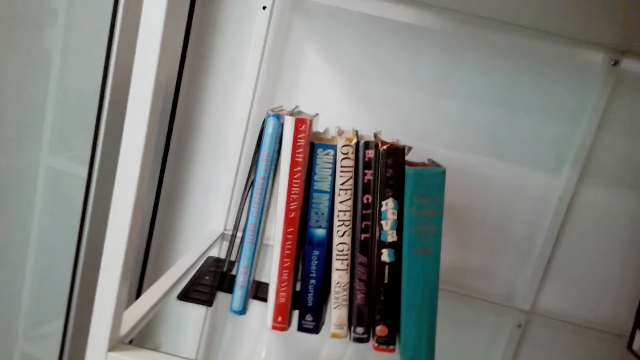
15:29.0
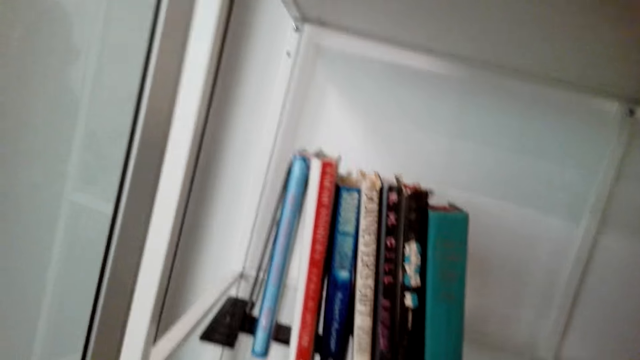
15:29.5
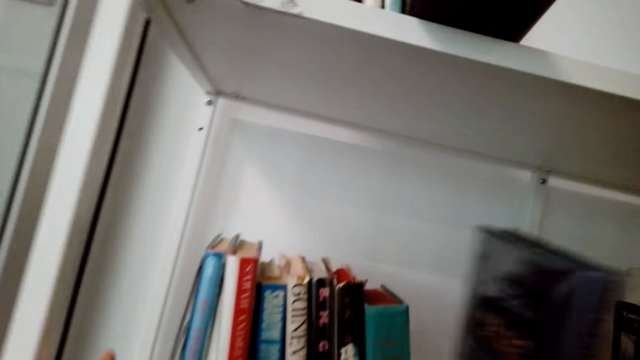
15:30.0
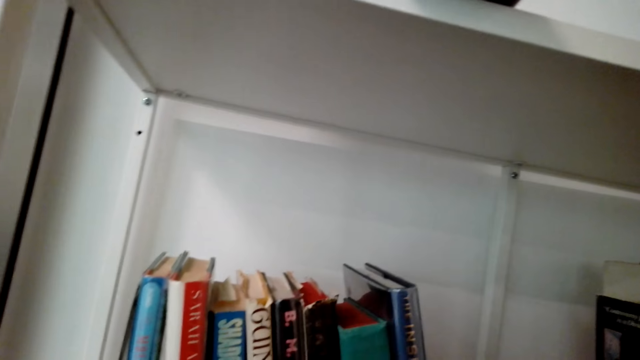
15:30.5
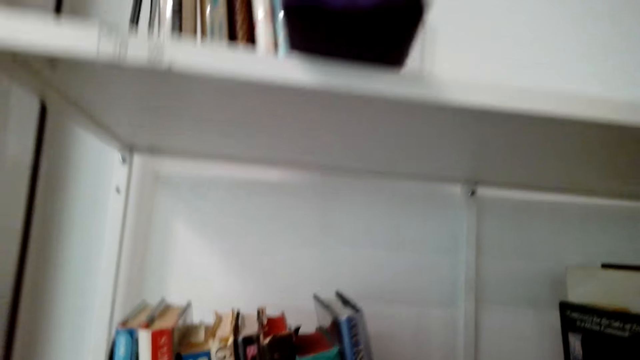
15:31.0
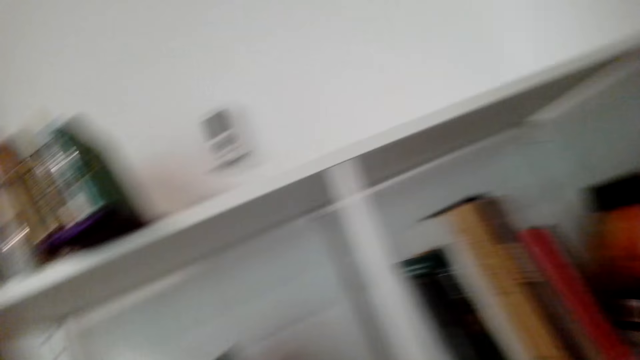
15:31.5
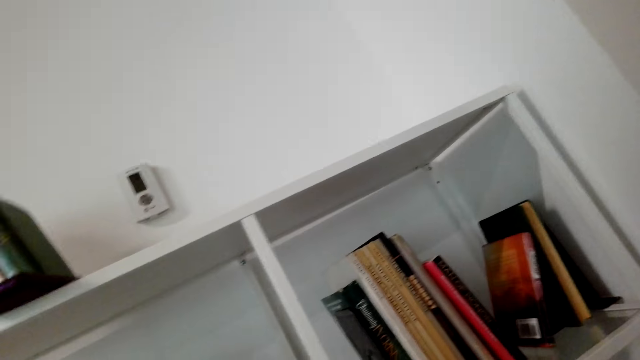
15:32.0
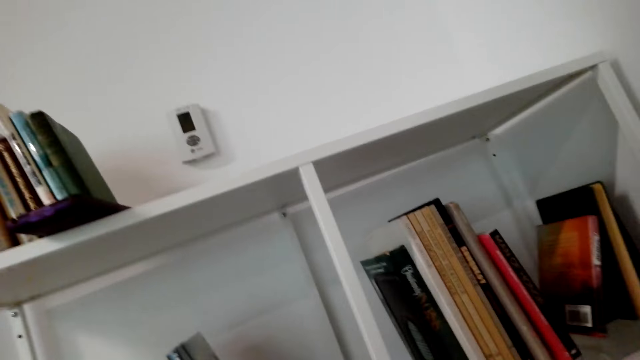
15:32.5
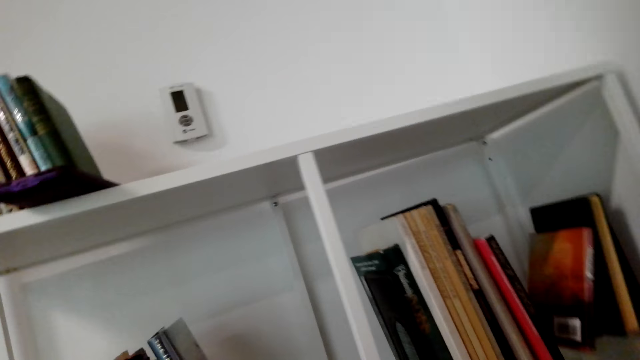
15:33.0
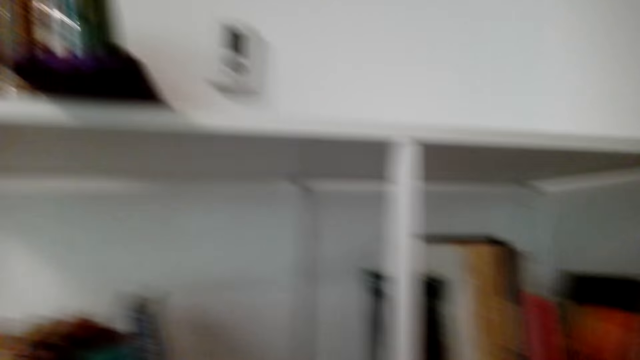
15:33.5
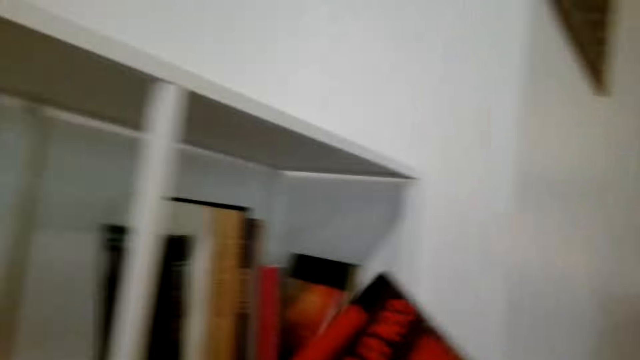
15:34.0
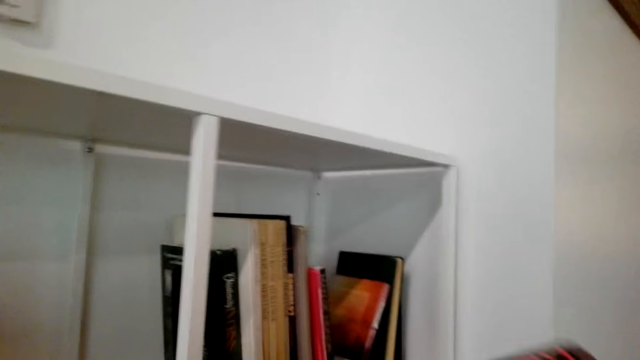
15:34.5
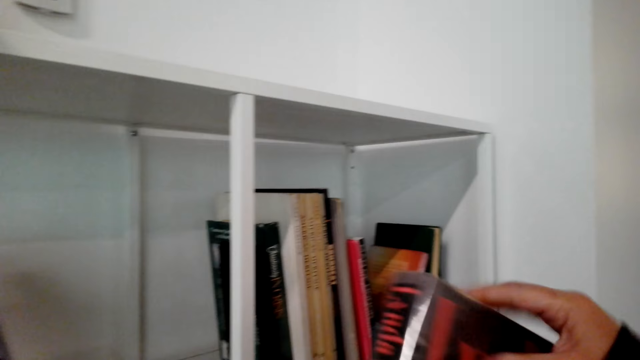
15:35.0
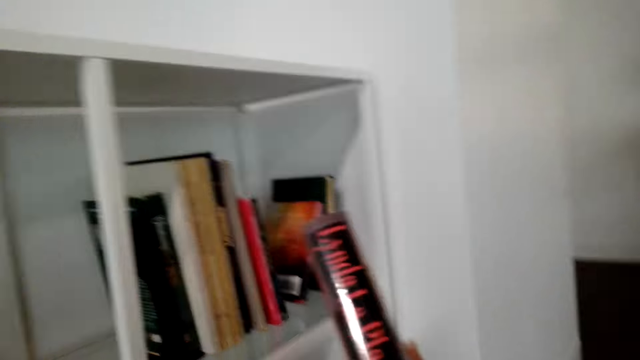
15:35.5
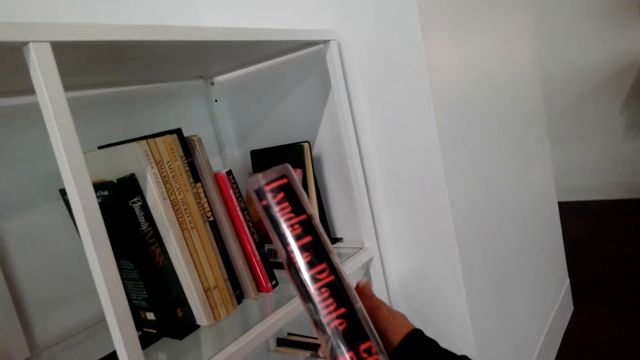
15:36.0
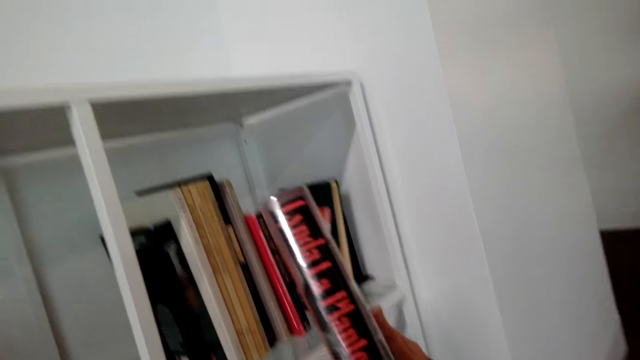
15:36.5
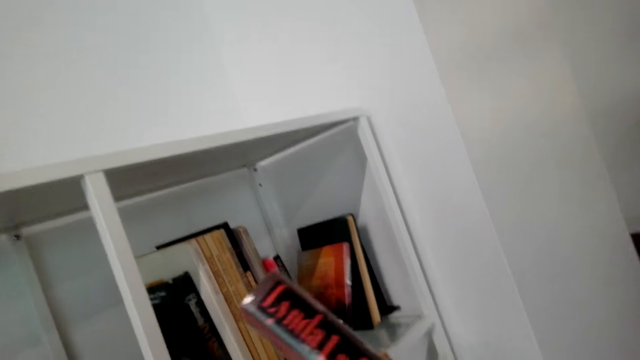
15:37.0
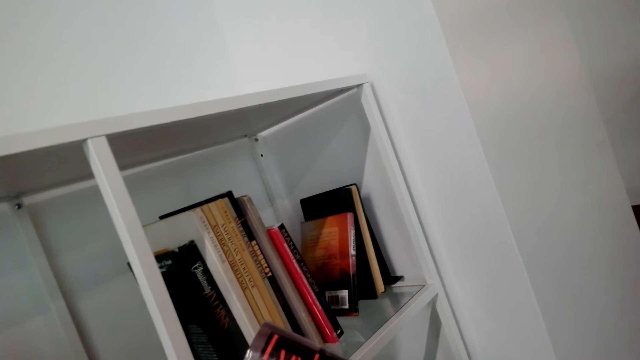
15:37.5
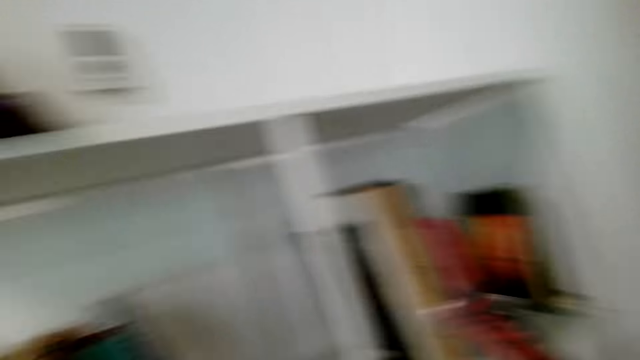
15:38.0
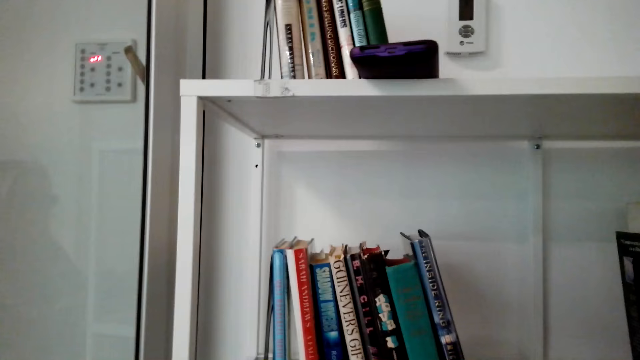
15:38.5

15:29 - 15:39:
The camera wearer puts the book in the shelf. They pick up a book.

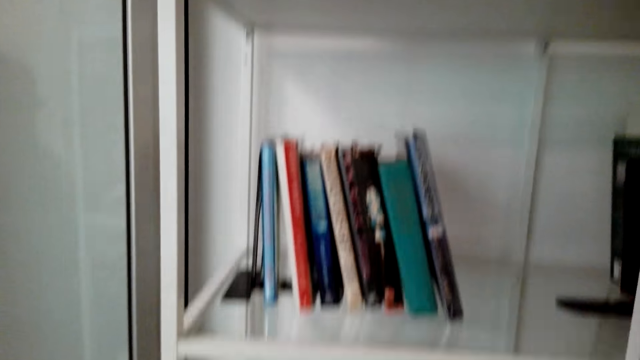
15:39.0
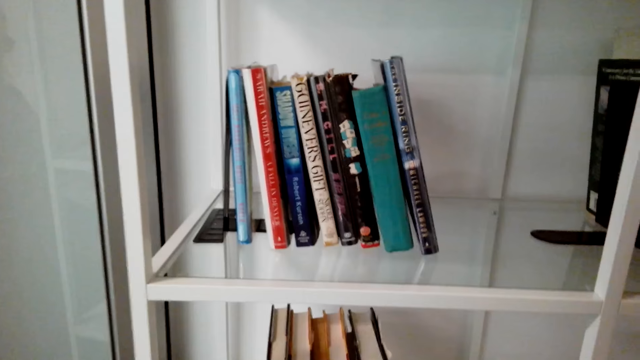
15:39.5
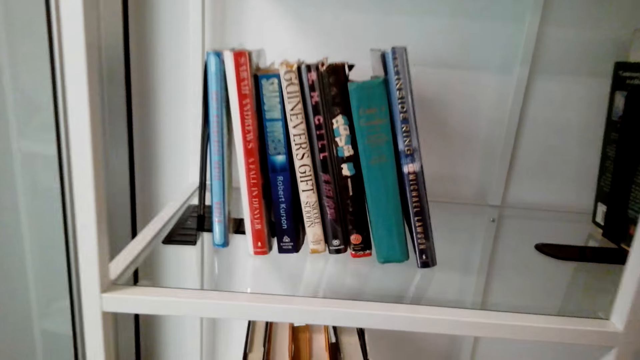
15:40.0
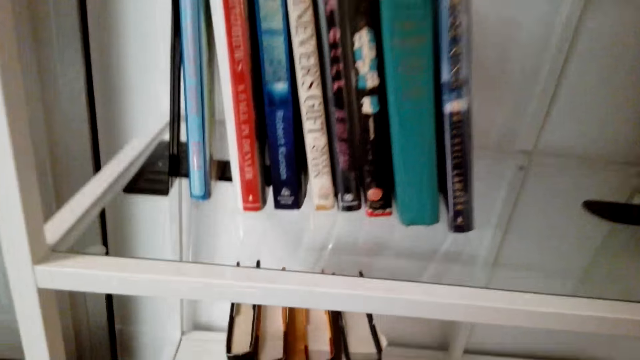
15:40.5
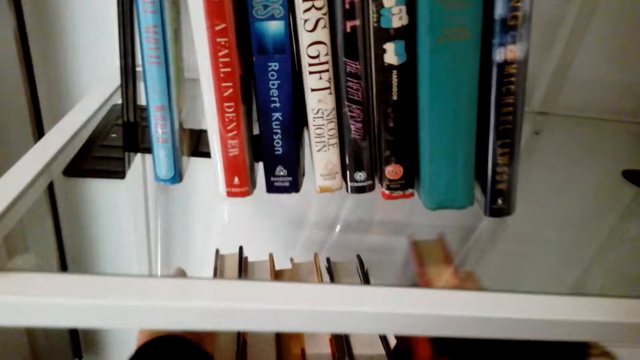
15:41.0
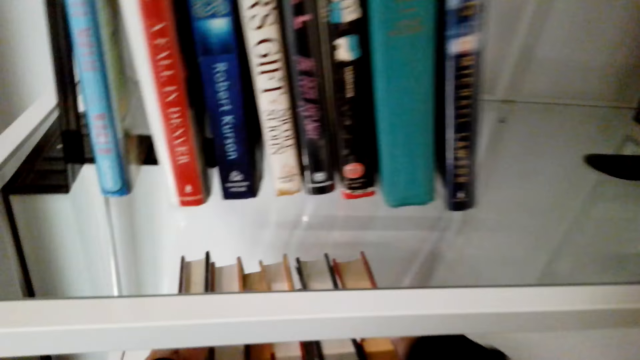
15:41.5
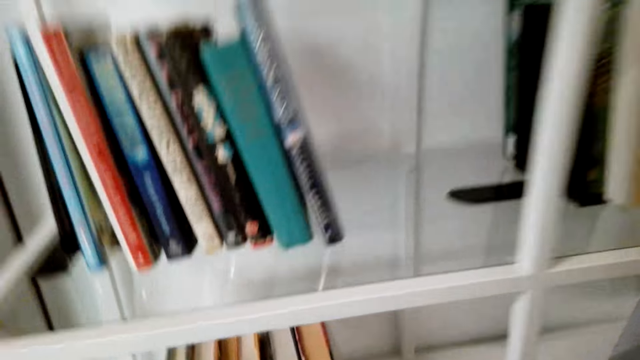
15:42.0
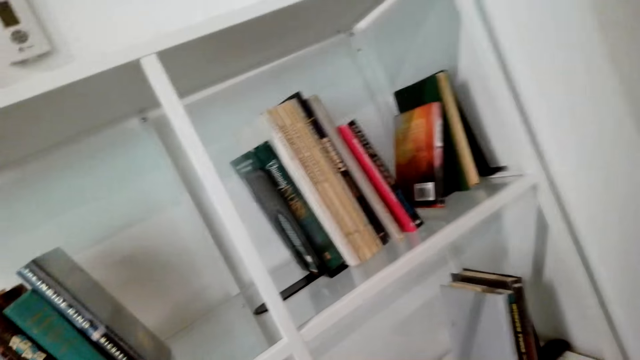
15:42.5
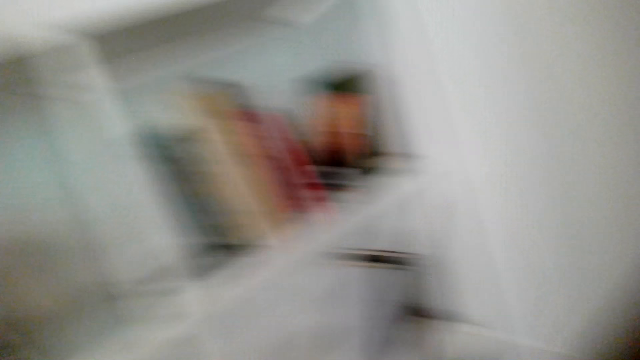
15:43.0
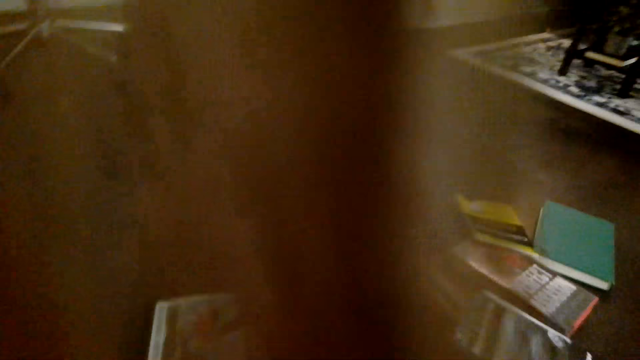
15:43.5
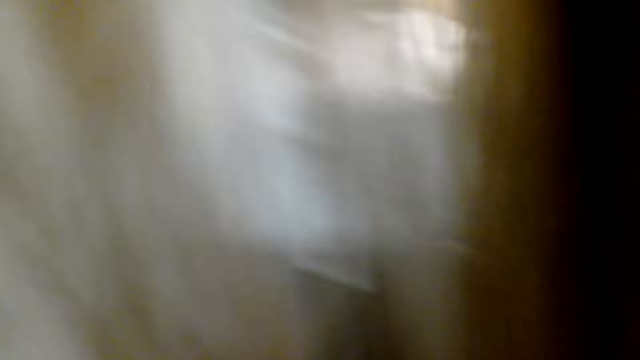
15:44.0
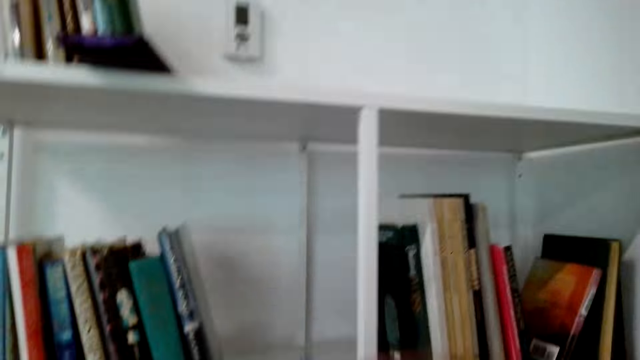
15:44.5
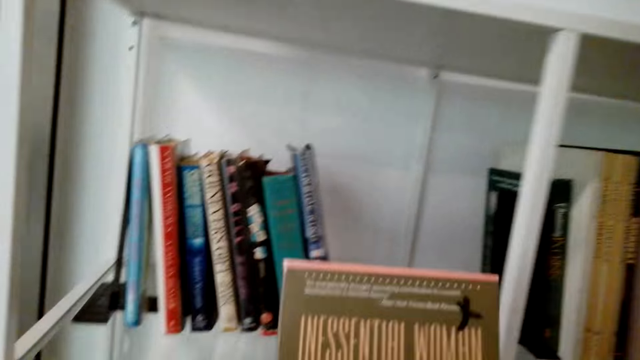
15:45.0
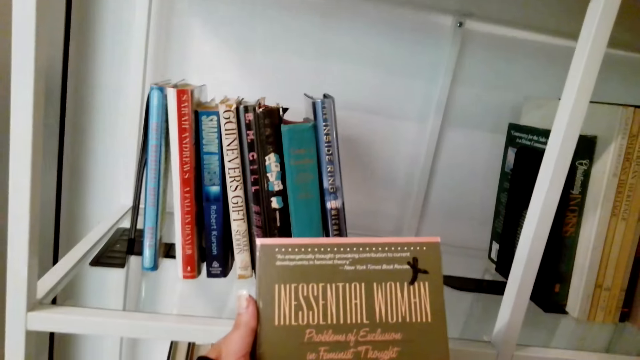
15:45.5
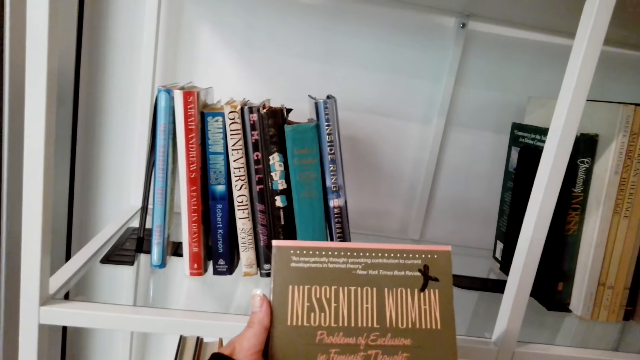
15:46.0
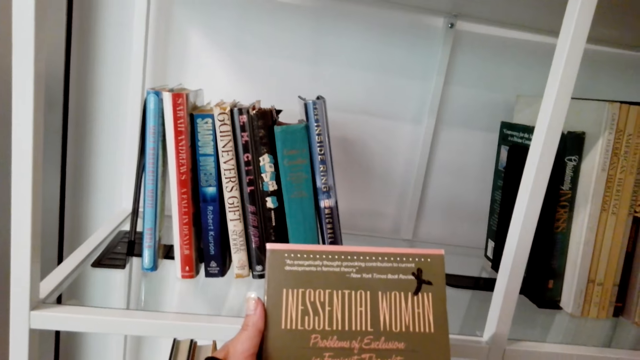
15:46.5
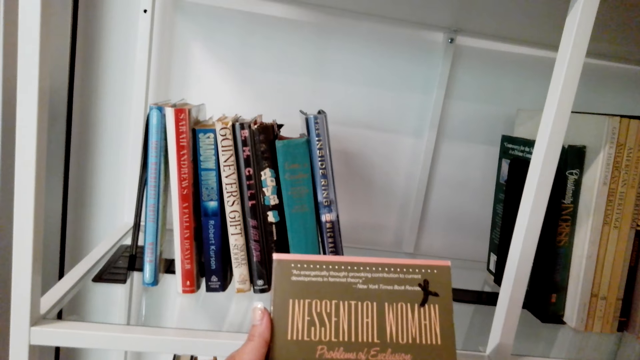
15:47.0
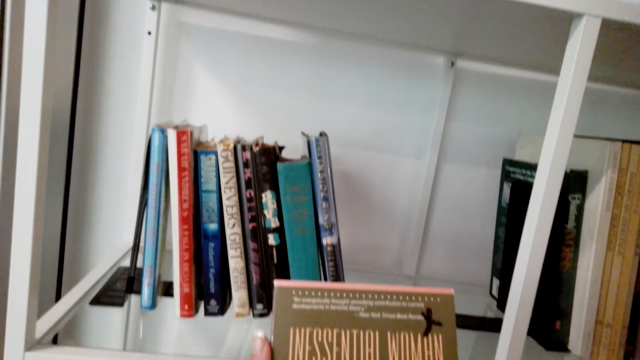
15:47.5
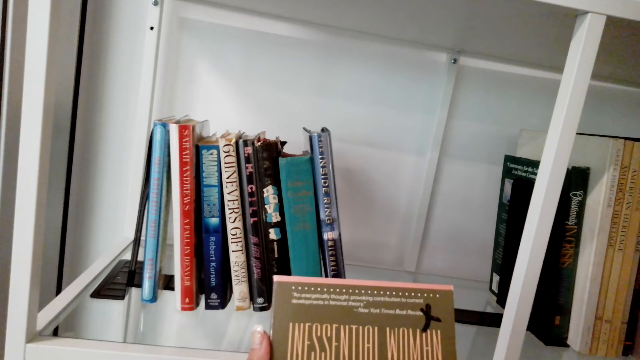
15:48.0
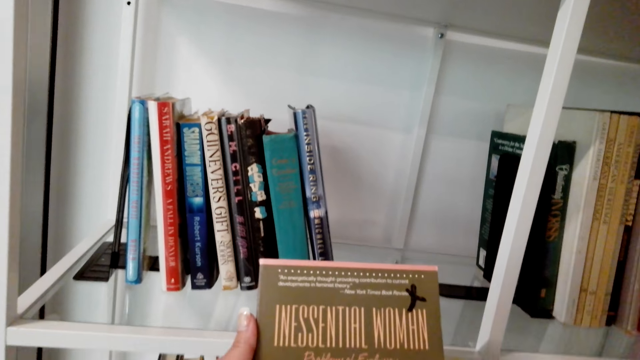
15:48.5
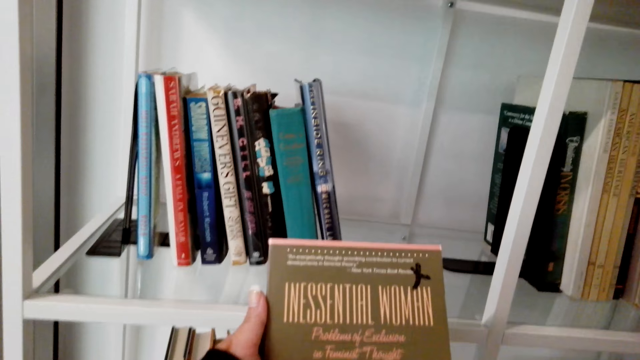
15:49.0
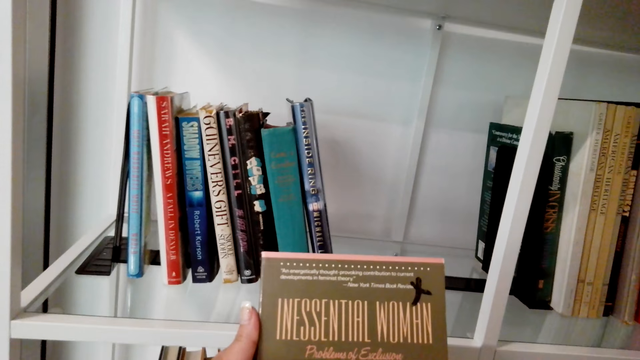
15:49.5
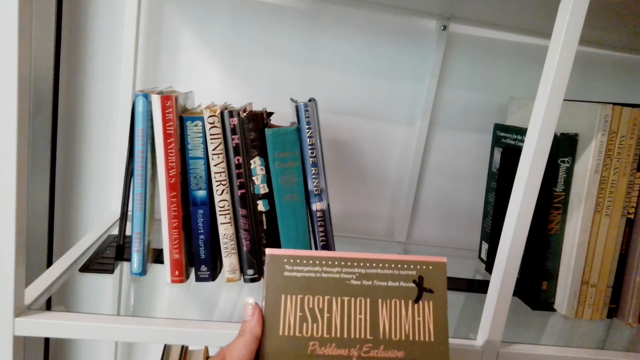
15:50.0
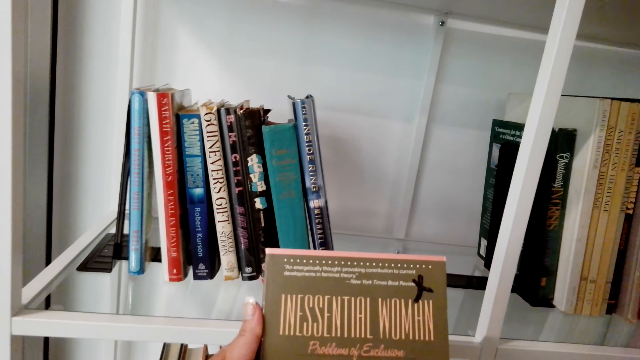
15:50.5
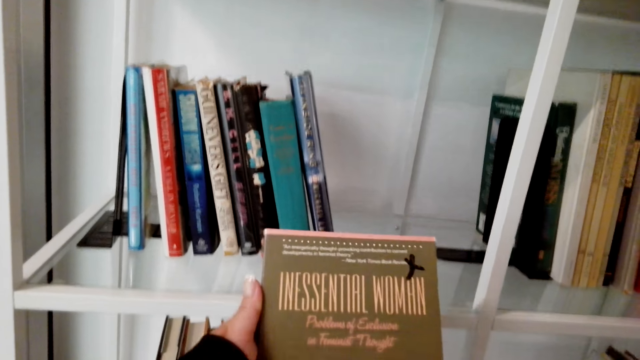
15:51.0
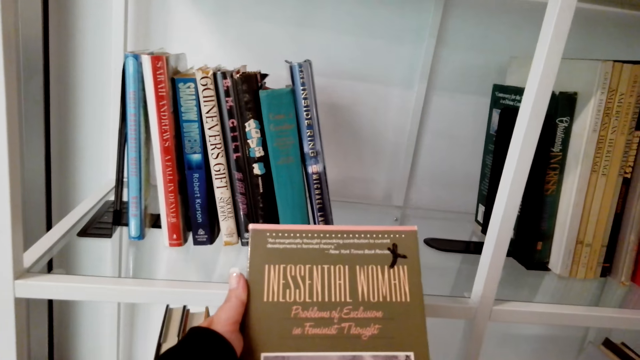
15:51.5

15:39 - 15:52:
The camera wearer puts a book in the shelf. They pick books from the floor. They arrange books in the shelves. They talk.
